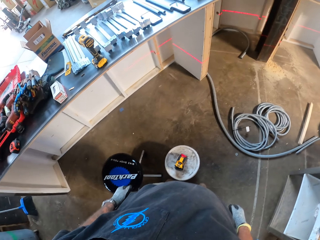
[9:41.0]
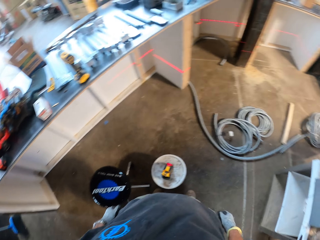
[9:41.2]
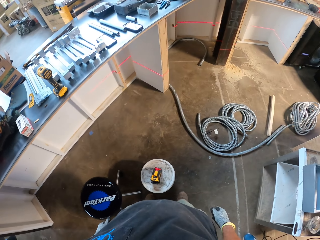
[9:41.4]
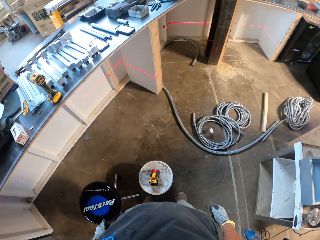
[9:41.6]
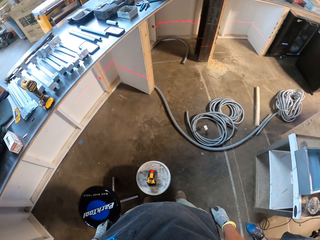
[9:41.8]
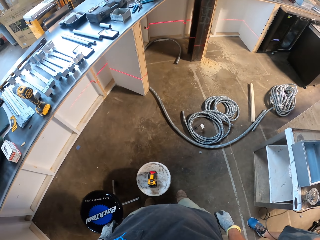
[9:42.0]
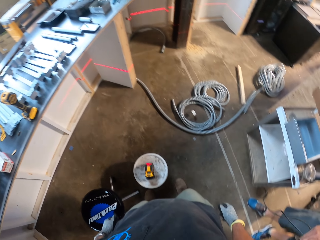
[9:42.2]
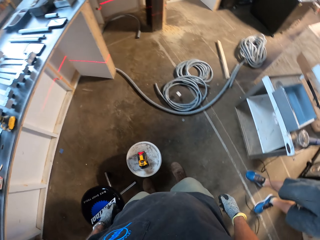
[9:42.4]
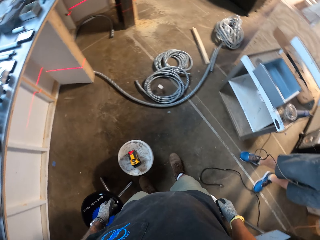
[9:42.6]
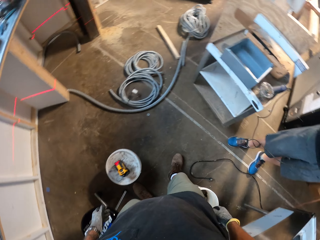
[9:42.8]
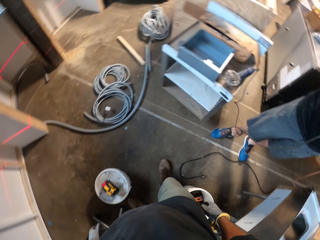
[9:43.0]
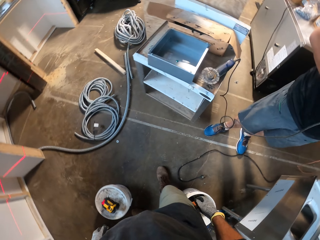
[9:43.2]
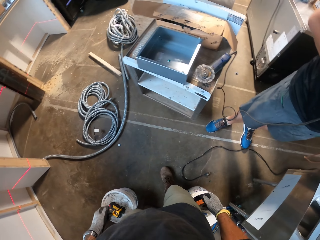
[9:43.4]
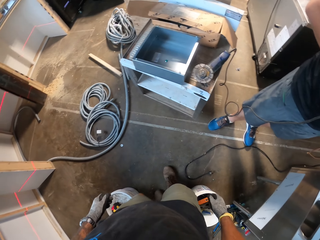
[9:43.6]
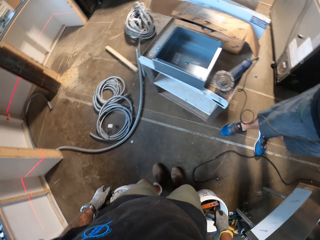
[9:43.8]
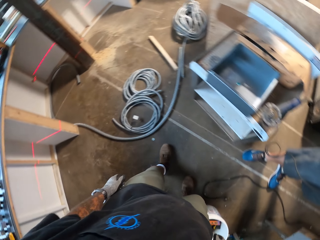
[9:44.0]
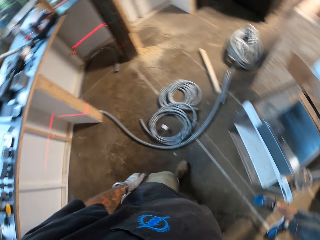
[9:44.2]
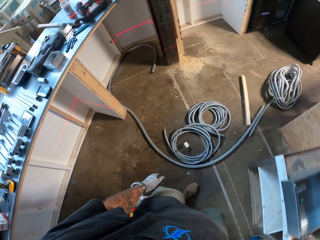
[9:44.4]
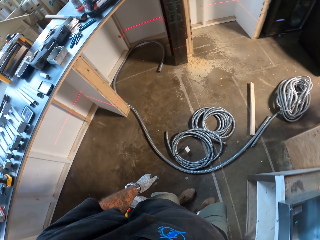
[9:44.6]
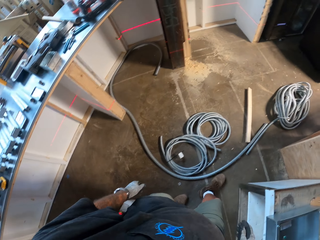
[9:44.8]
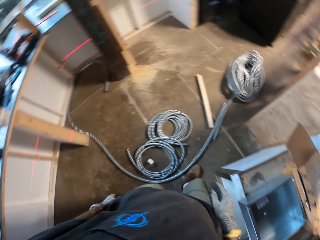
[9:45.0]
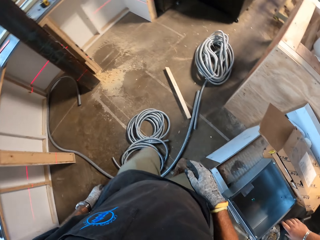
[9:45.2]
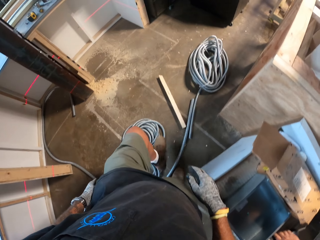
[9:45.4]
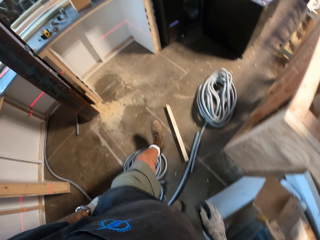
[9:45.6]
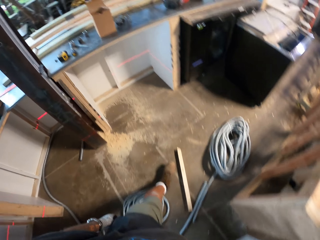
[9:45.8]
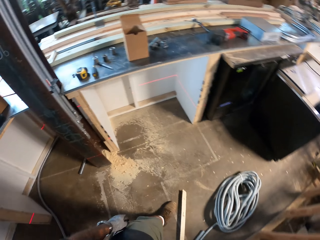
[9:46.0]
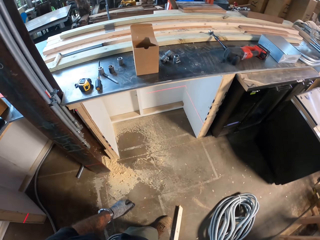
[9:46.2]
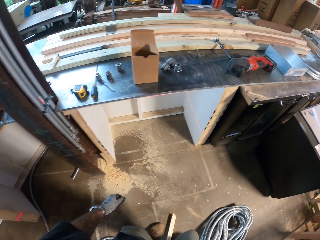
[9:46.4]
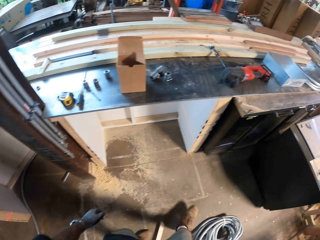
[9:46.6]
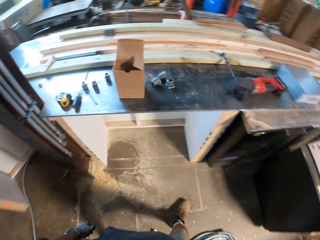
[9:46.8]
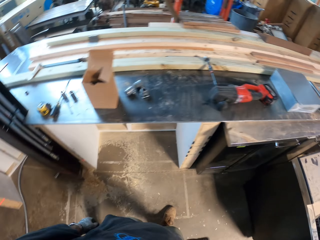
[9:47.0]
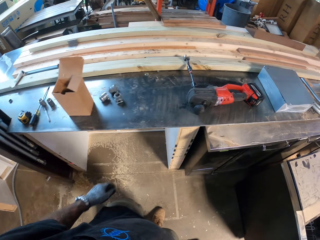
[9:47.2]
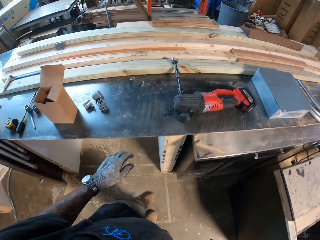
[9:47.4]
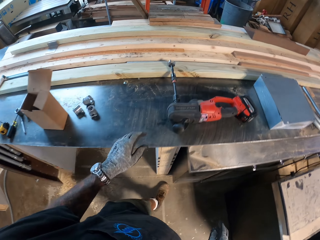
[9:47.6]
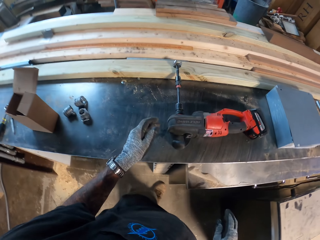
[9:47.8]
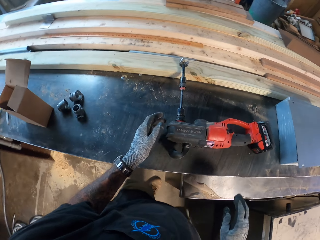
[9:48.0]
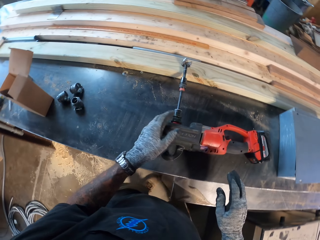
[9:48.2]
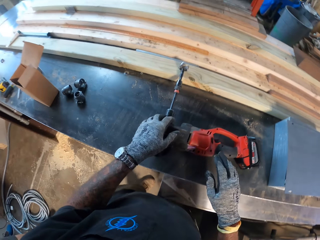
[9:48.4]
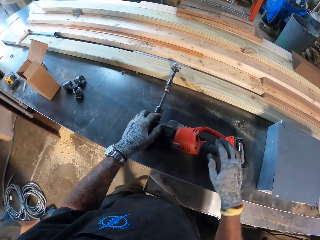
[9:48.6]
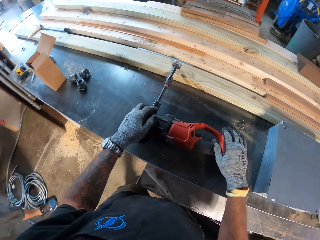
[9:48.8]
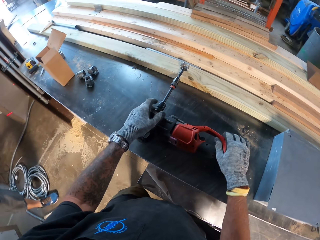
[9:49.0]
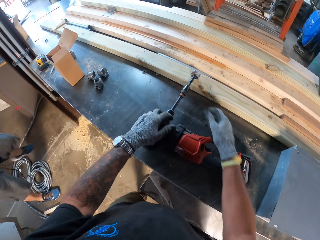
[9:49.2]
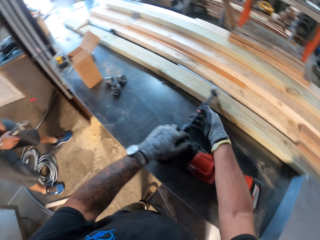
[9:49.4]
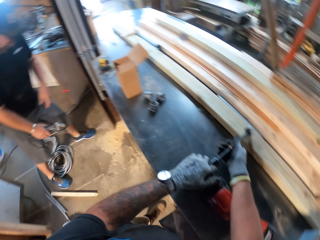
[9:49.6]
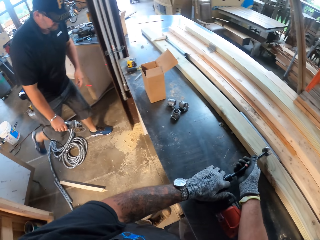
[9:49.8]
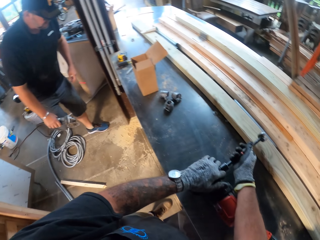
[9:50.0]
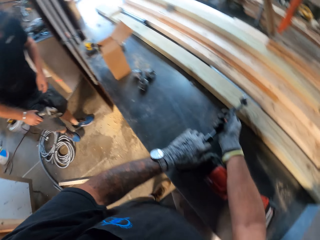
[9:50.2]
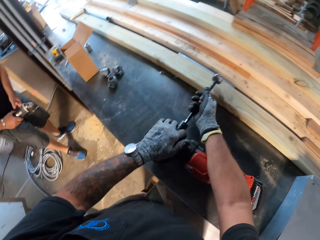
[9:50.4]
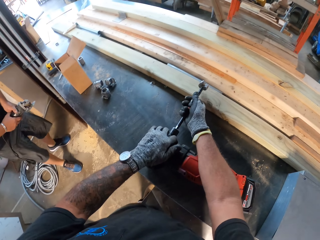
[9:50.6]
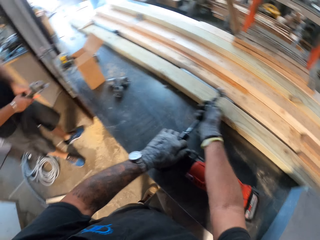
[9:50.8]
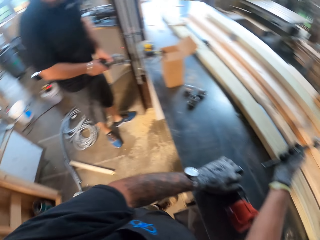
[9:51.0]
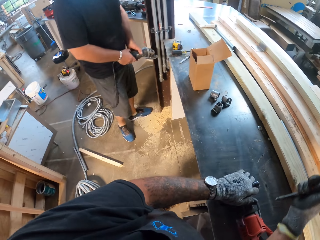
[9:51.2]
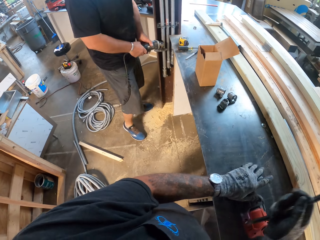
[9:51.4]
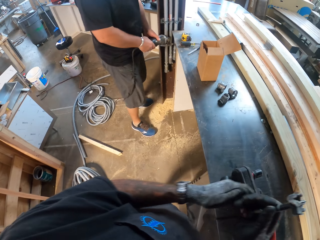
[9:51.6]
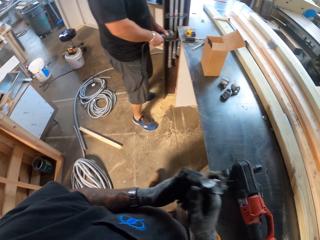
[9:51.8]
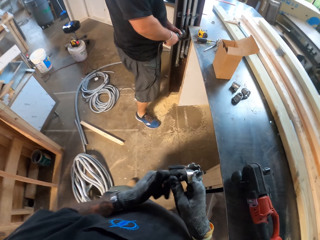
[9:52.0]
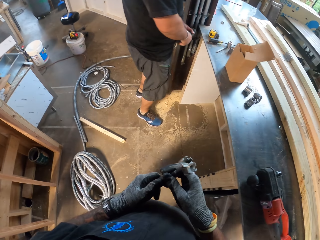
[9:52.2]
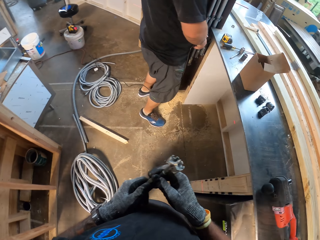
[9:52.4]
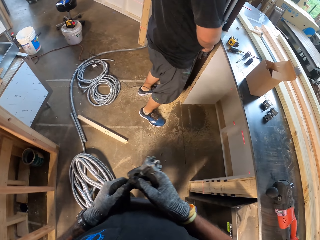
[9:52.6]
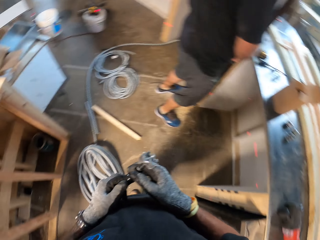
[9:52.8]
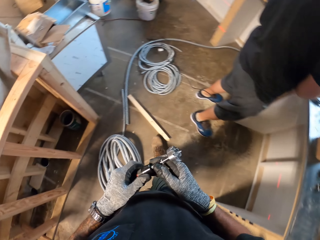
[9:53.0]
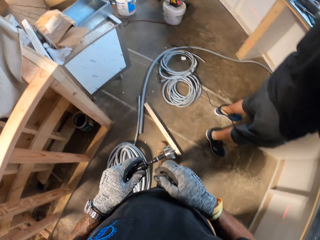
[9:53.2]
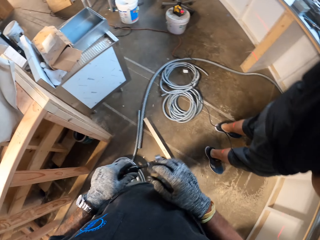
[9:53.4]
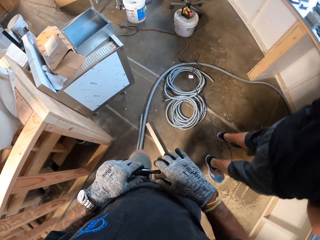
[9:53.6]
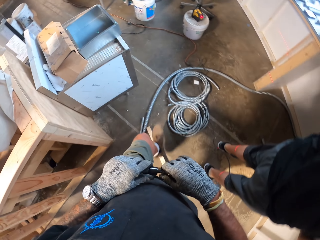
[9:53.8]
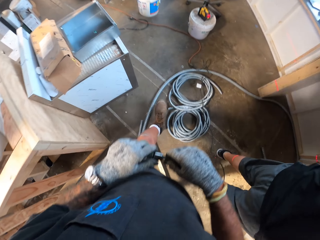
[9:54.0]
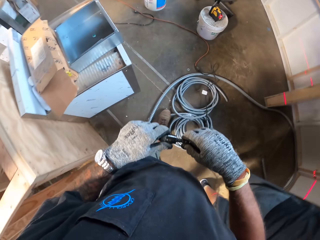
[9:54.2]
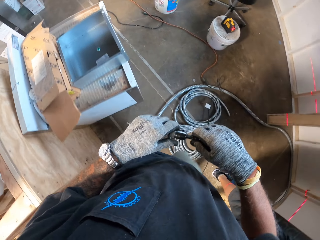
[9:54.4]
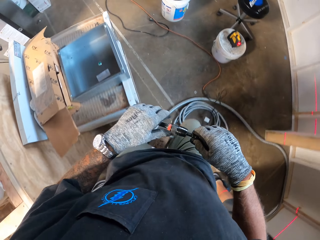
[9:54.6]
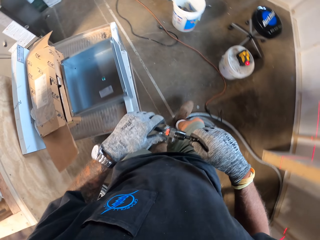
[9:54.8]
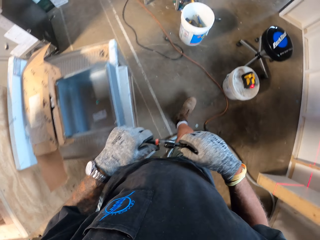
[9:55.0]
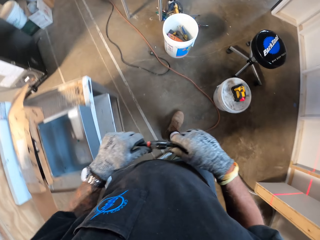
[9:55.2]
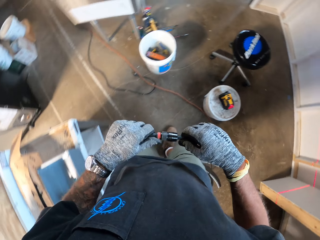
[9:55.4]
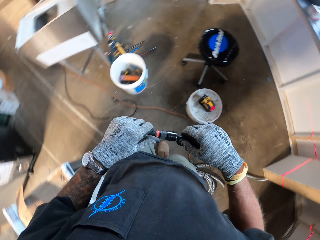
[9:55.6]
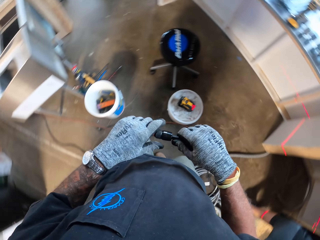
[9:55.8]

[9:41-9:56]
The camera wearer looks around the room. They walk around the room. They remove something from the machine. They pick up a drill. A man cuts a pipe with a saw. The camera wearer walks around the room.

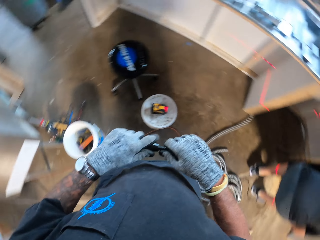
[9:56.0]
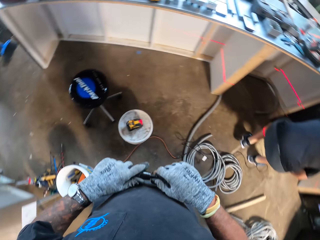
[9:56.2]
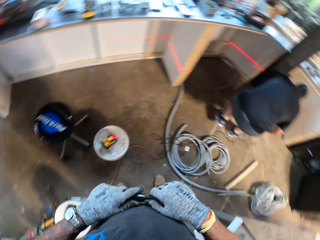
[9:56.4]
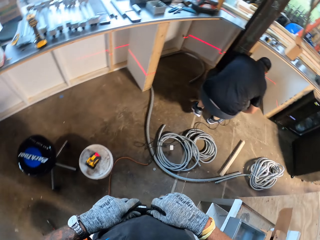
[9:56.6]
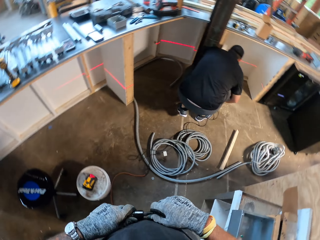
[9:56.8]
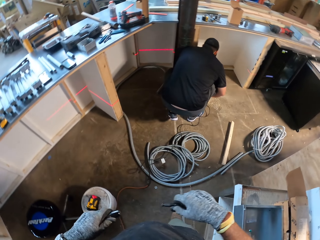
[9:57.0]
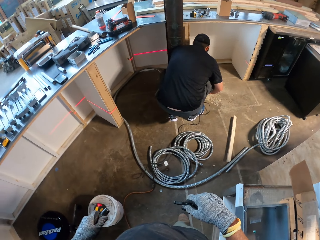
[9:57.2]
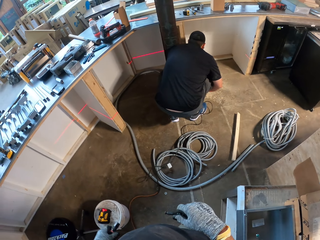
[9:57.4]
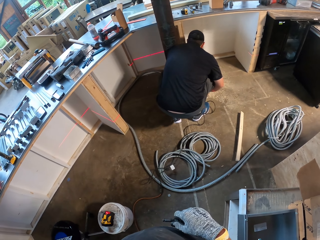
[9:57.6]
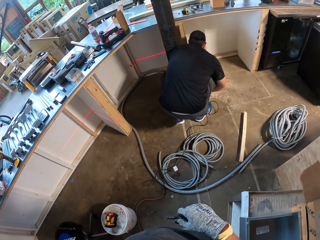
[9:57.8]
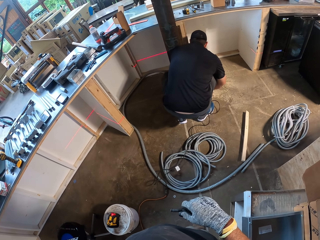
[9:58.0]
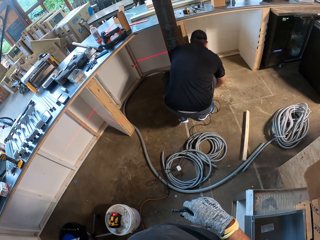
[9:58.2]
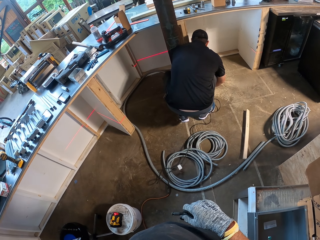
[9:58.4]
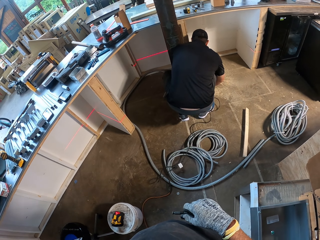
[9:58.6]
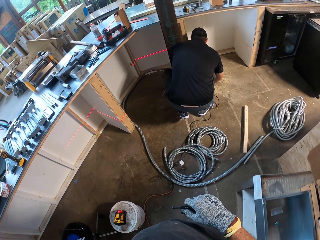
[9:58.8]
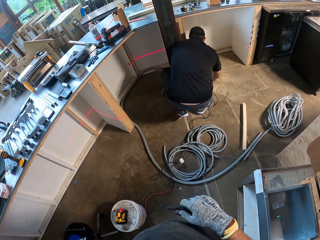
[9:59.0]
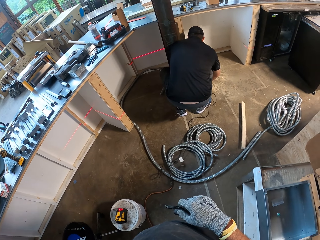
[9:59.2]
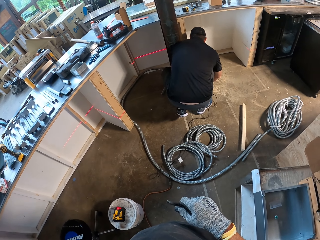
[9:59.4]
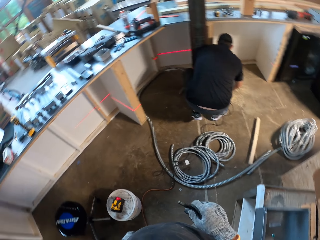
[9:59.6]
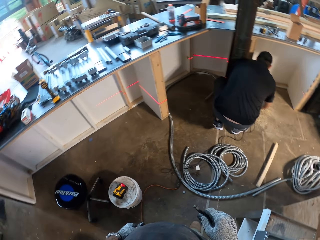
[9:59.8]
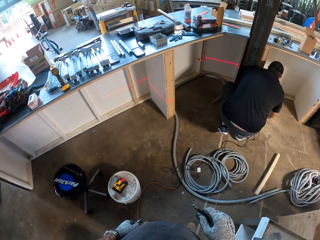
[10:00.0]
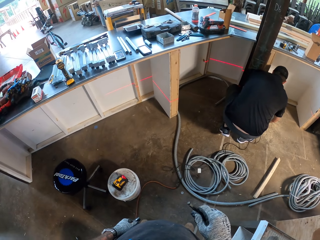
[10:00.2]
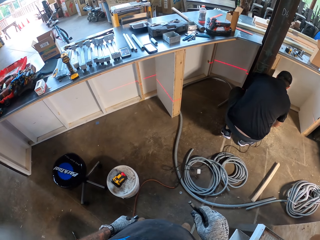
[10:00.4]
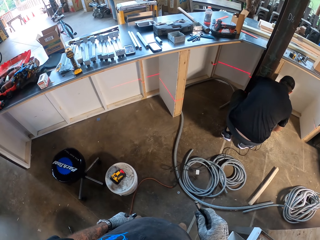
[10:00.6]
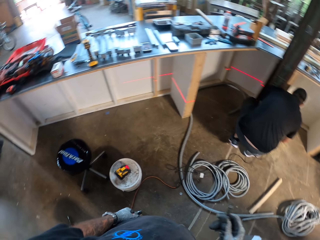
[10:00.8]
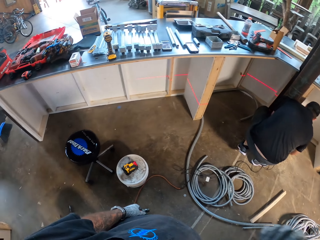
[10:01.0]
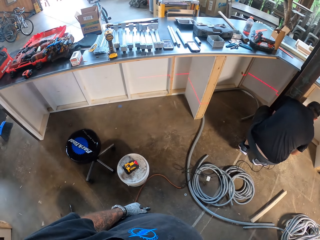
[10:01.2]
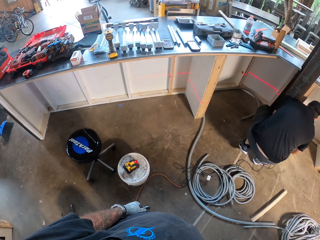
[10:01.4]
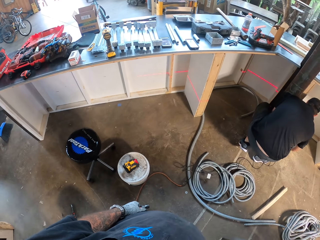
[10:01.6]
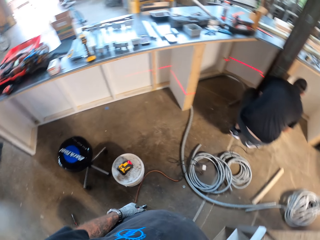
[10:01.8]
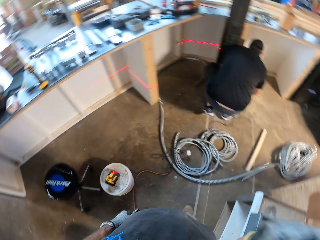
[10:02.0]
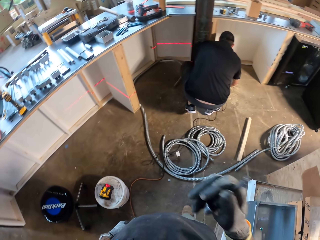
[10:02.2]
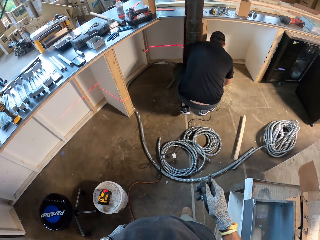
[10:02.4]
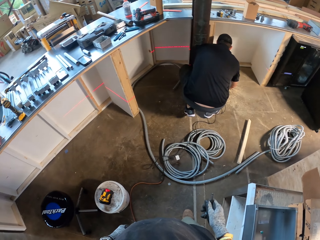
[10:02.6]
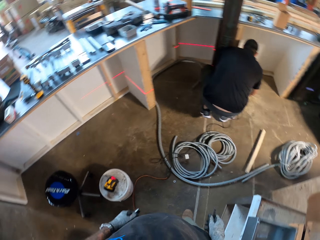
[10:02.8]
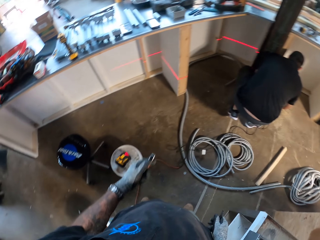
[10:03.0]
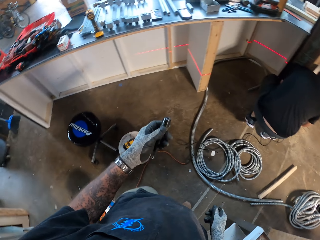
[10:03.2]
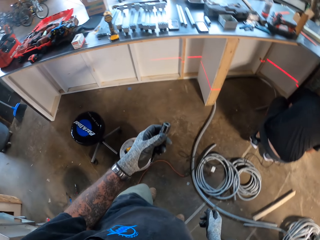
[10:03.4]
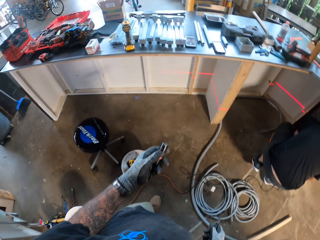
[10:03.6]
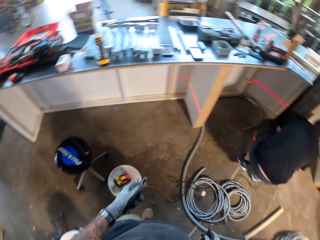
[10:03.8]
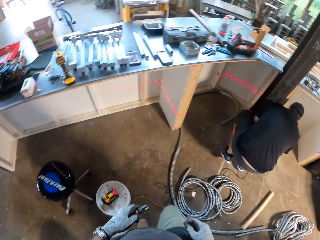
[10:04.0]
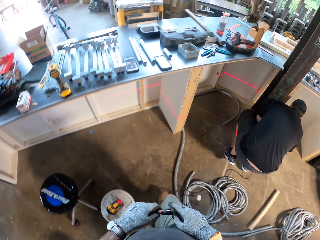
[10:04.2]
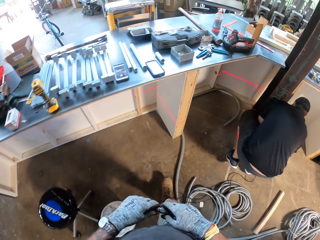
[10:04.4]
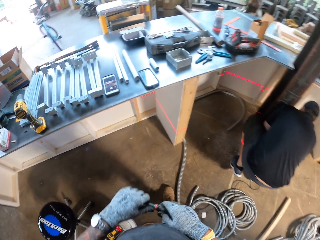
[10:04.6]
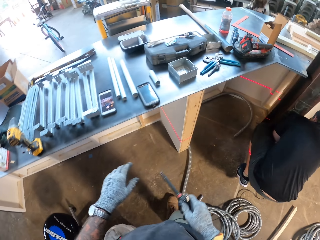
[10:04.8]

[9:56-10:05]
The camera wearer looks around the room. A man bends on the ground. The camera wearer looks around the room.
